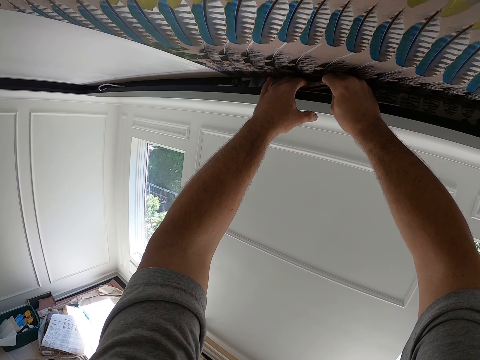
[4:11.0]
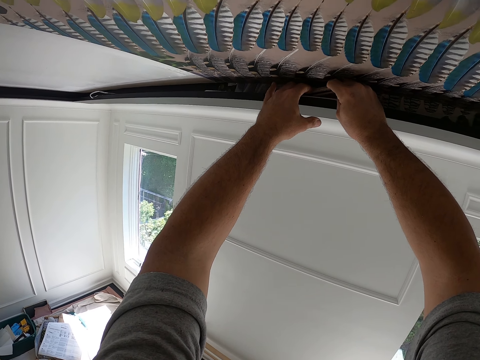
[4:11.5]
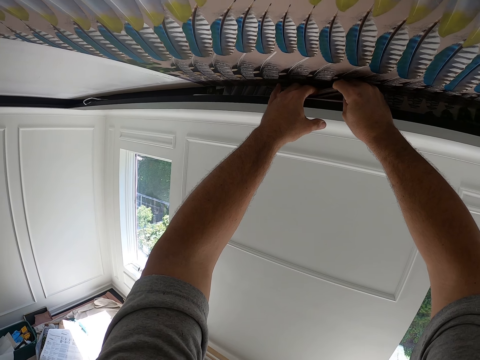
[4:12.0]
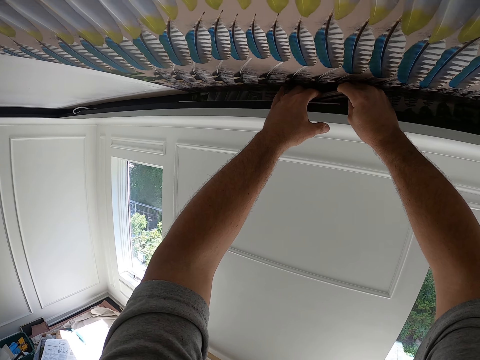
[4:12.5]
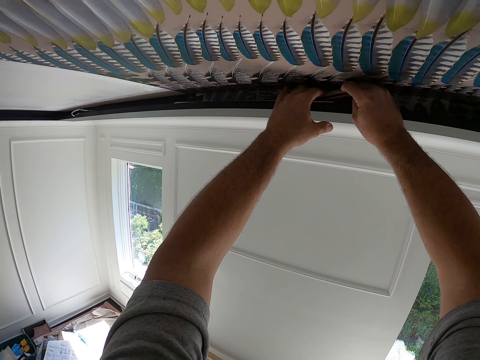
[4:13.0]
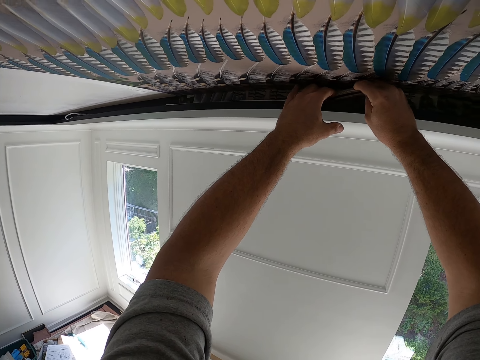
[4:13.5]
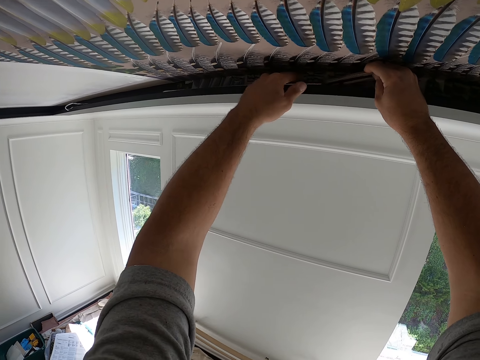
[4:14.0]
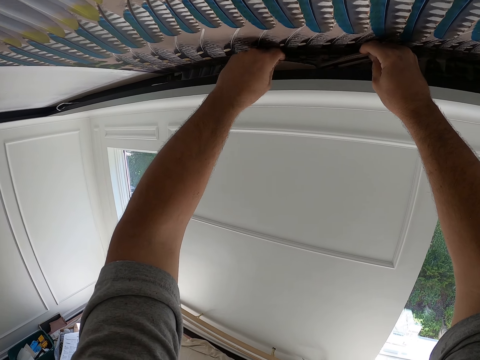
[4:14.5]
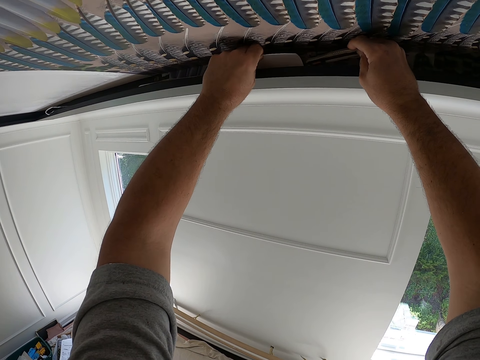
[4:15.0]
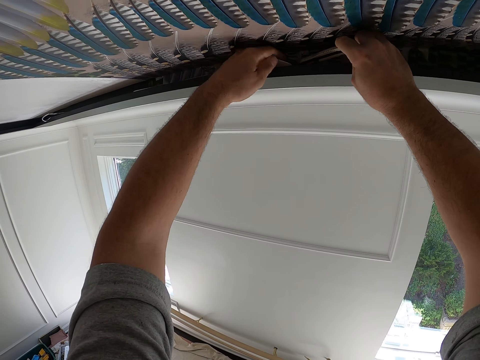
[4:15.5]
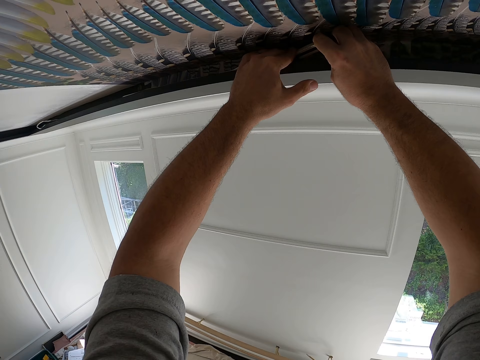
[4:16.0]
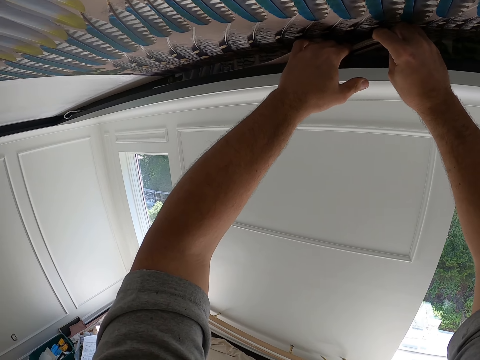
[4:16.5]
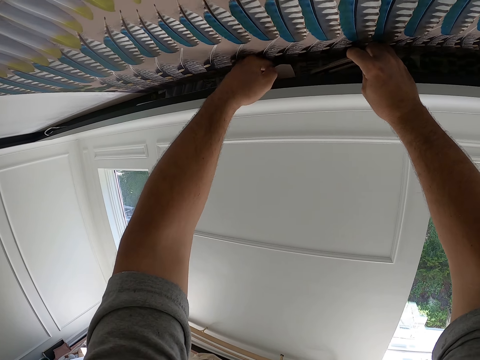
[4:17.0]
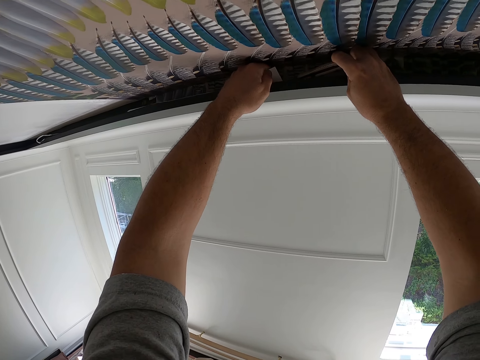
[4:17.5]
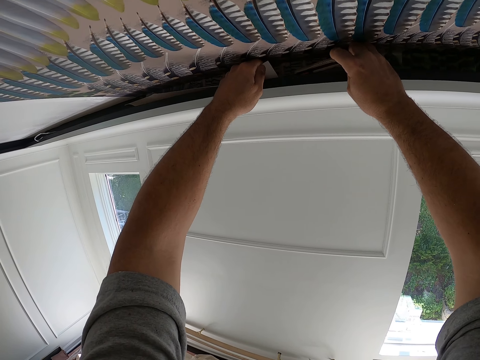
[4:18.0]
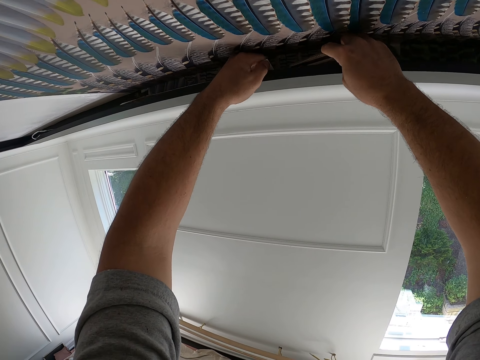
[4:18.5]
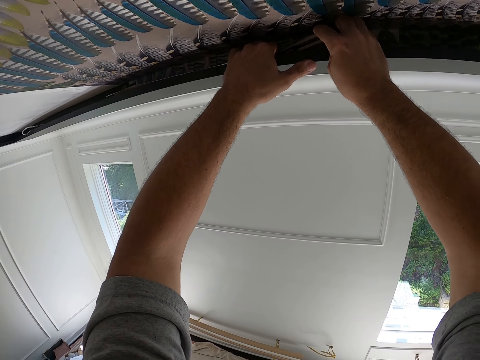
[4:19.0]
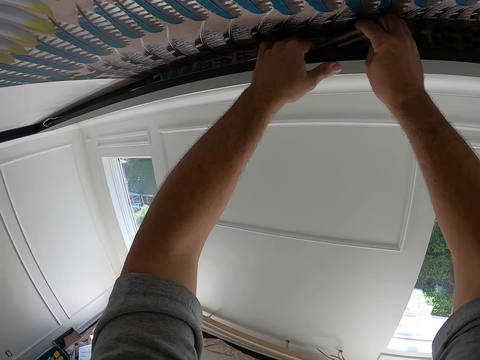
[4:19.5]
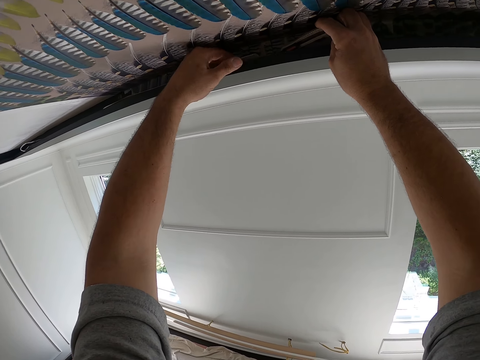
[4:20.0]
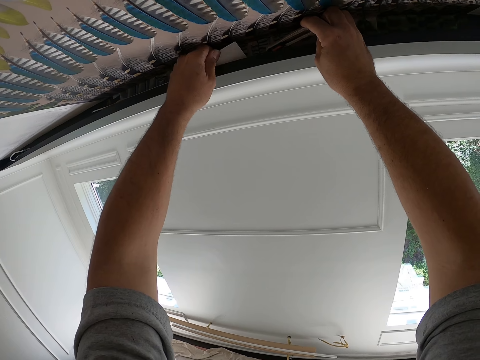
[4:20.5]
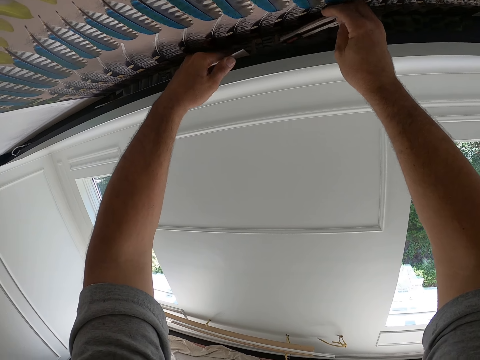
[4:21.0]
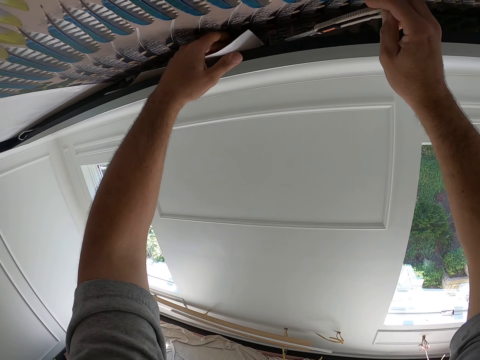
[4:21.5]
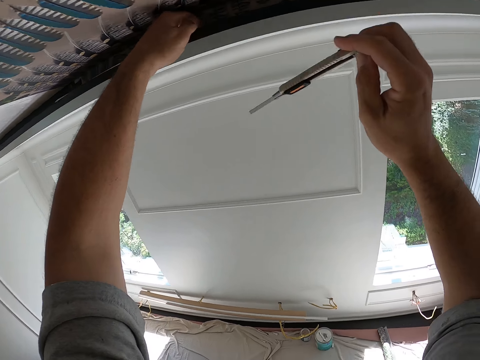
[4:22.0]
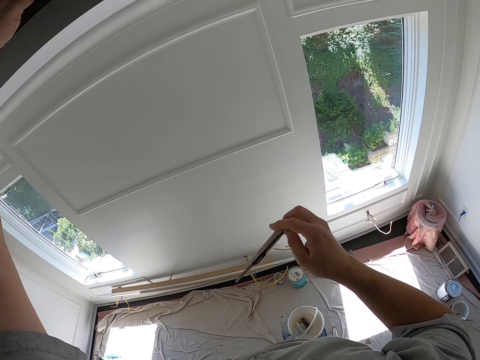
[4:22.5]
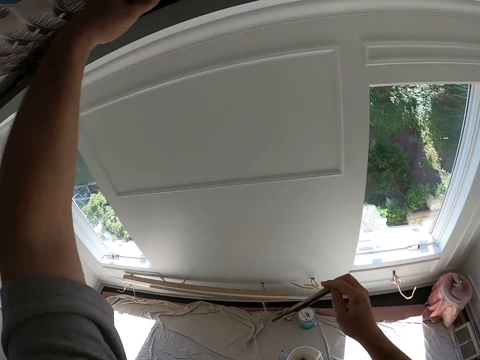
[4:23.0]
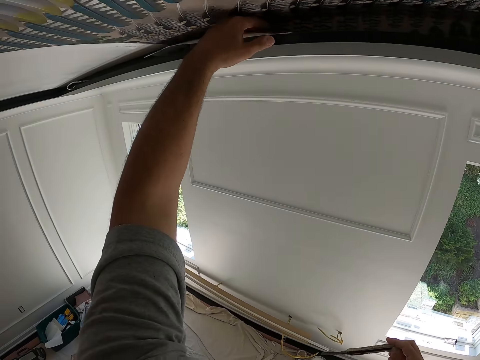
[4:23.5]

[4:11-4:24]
The camera wearer touches a scrap from the wallpaper with his left hand. He holds a piece of drawing chart. He continues cutting the edges of the wallpaper with the cutter. He tries pulling the wallpaper scrap with his left hand. He continues cutting the wallpaper with the cutter. He removes the wallpaper scrap from the ceiling. He removes the cutter from the ceiling.

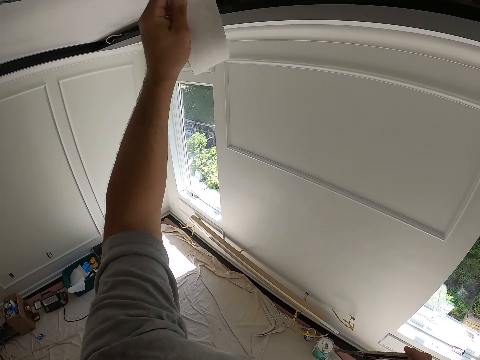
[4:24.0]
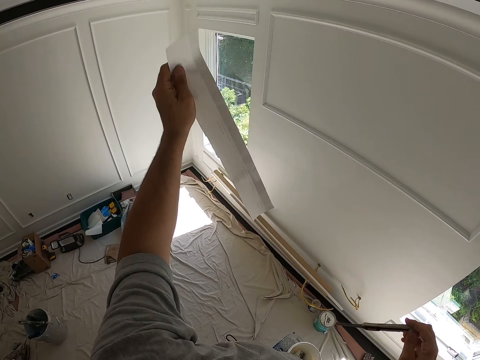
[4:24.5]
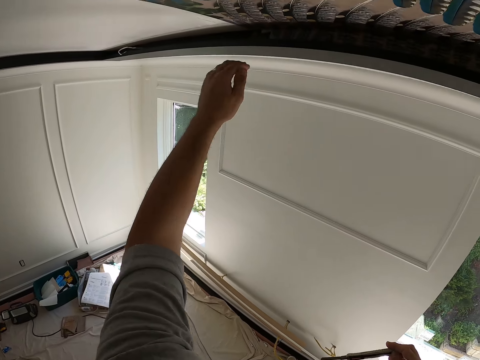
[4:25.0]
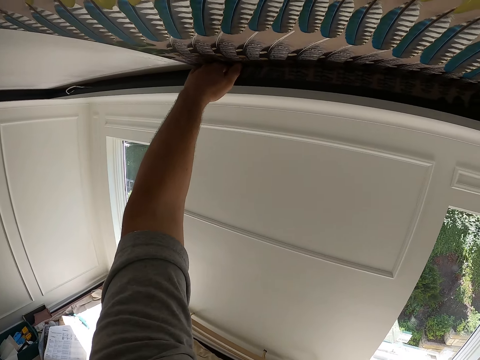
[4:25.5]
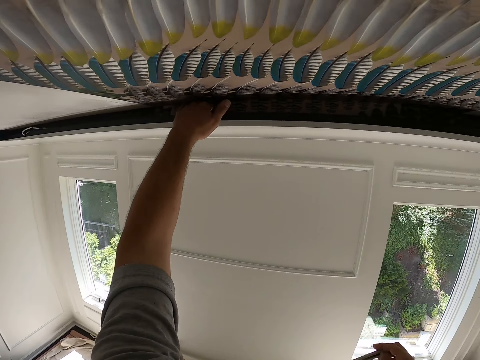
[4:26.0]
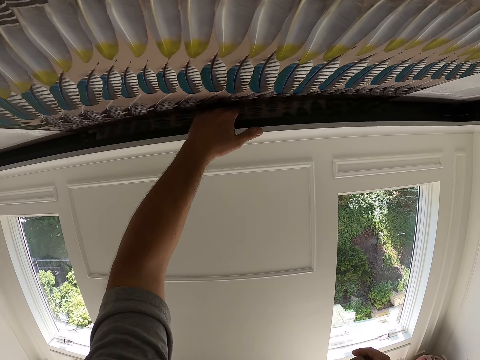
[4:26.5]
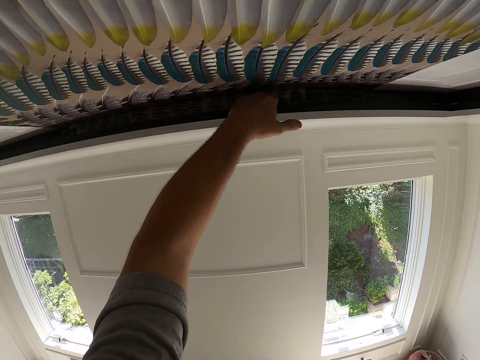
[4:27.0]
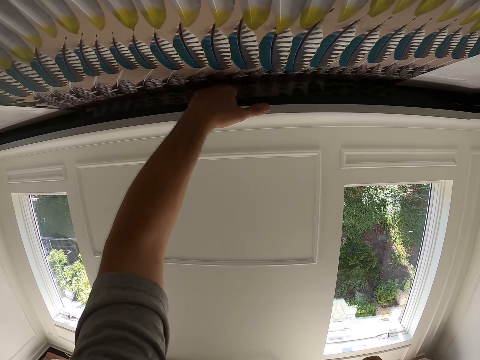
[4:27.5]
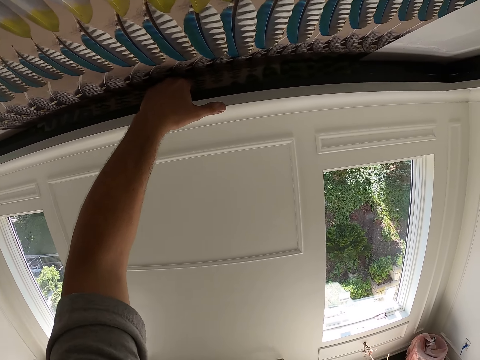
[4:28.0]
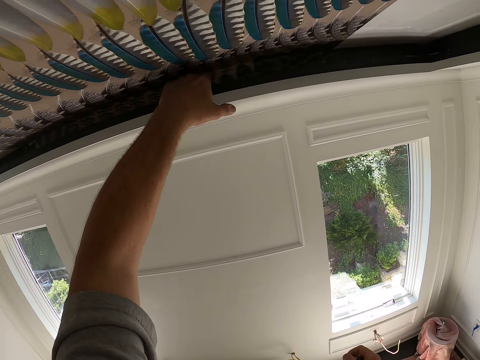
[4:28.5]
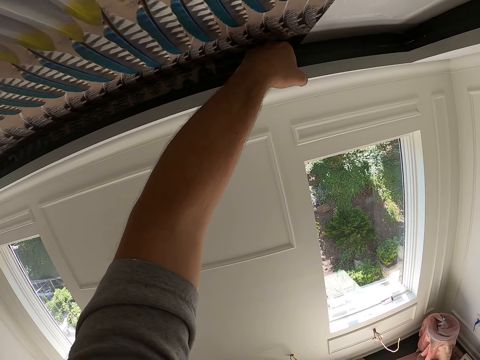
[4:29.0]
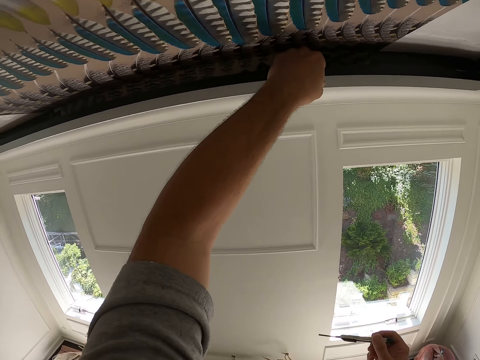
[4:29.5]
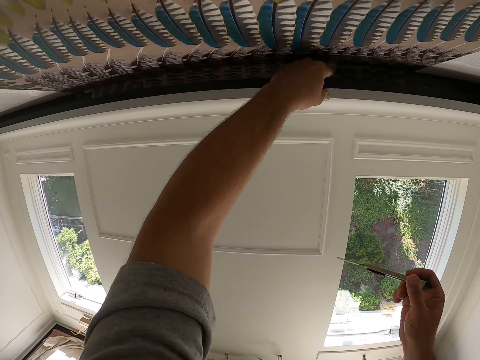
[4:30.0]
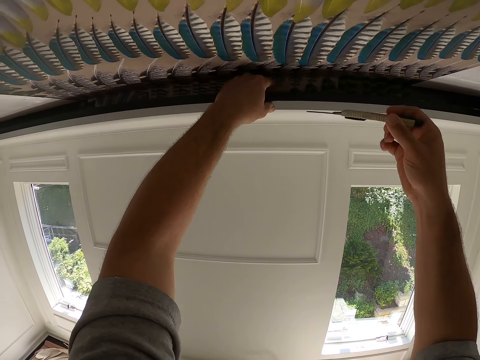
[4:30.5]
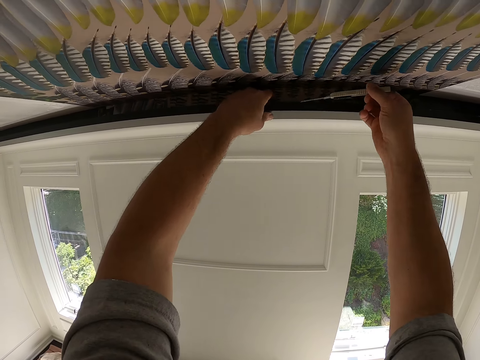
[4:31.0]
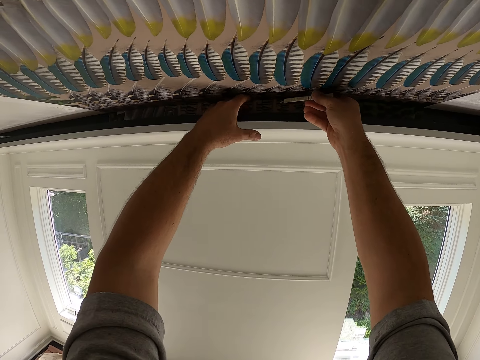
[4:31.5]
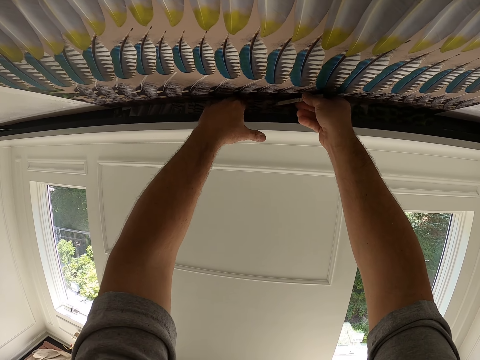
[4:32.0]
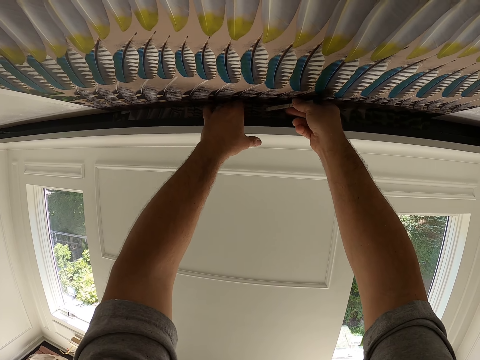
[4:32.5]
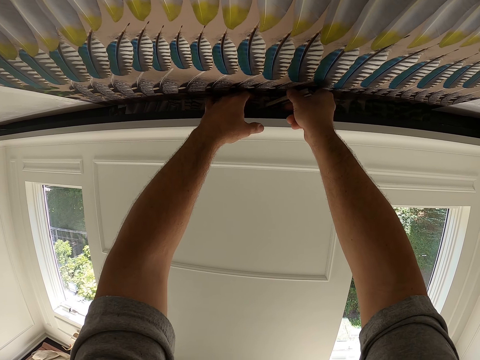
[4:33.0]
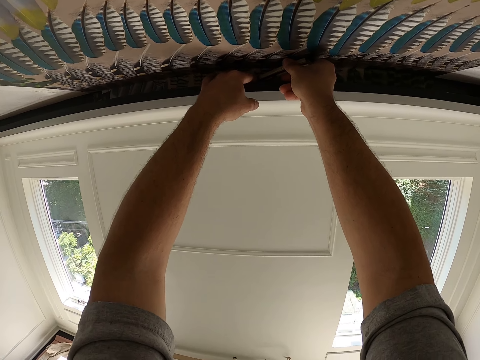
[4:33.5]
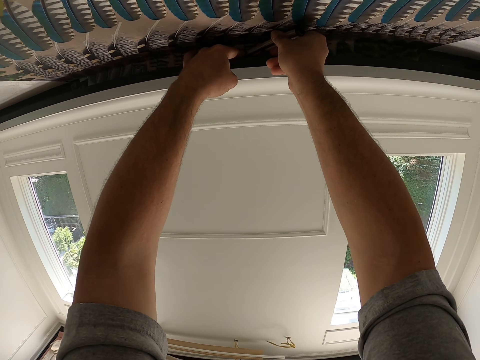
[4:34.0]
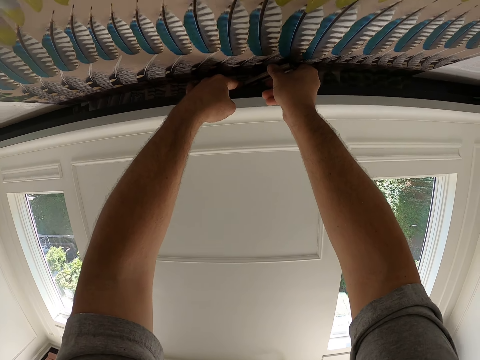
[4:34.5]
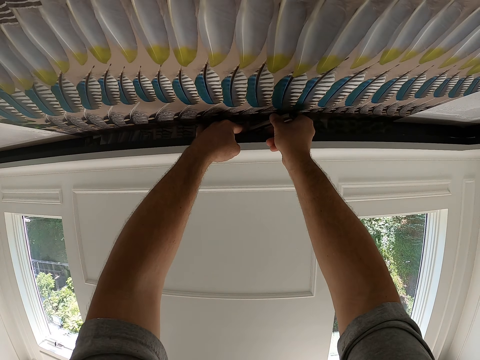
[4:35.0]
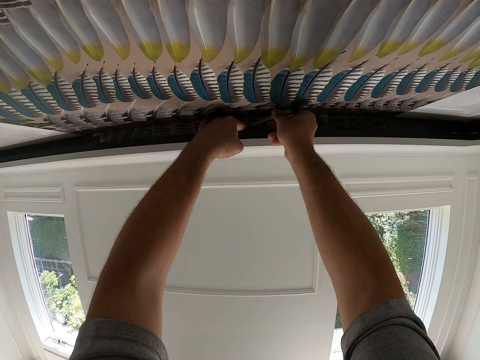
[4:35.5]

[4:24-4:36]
The camera wearer pulls out a piece of a drawing chart from the edges. He drops the piece of drawing chart on the floor. He moves his left hand around inside the ceiling. He checks on the edges of the drawing charts. He continues cutting the wallpaper with the cutter on the edges.

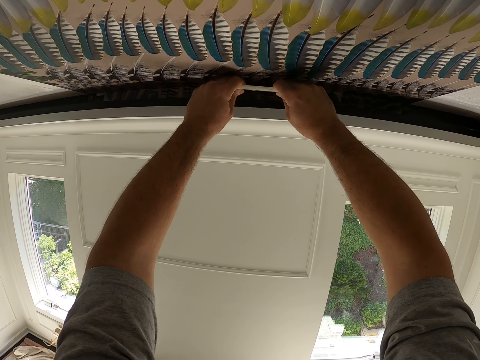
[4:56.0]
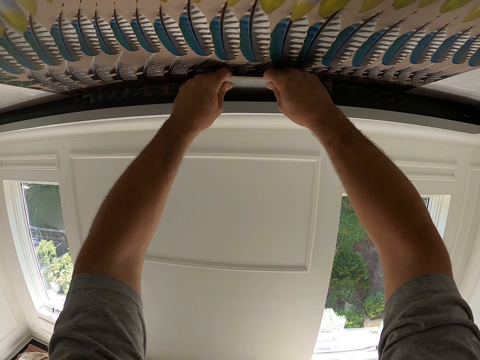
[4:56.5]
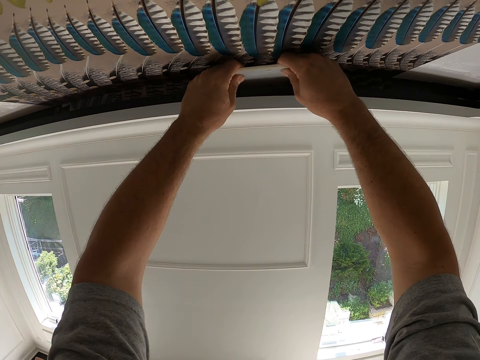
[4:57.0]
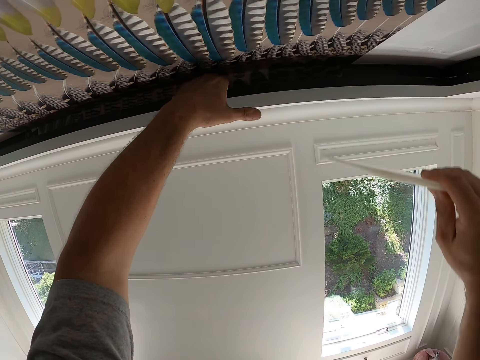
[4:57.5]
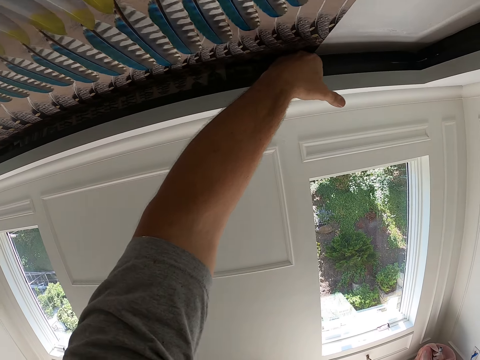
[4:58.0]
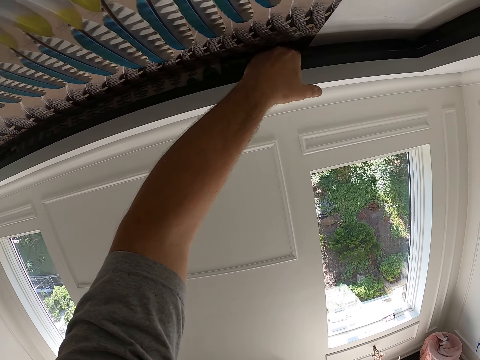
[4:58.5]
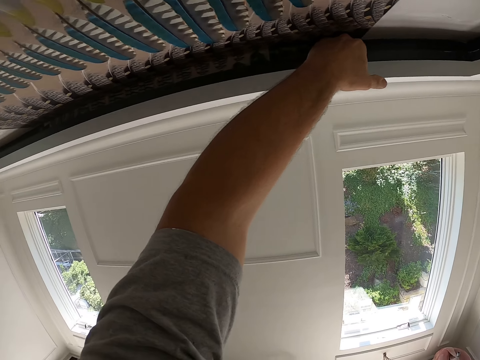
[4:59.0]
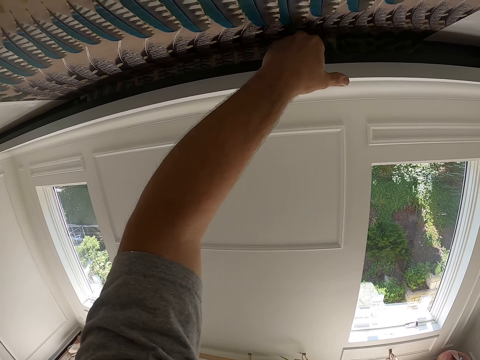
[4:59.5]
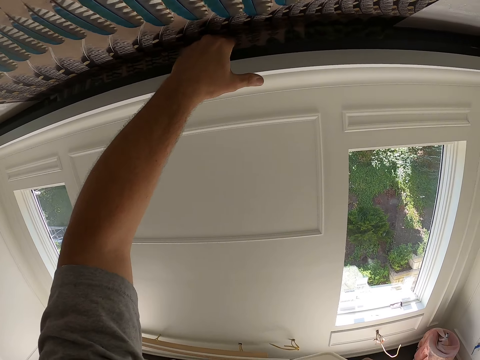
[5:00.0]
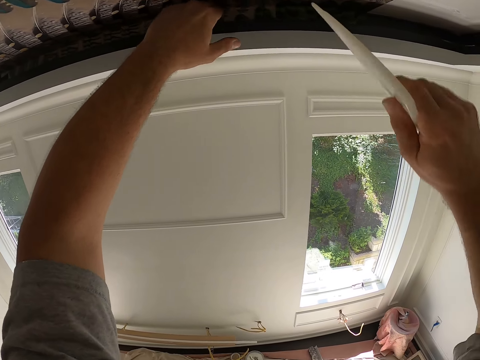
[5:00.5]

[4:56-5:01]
The camera wearer moves his left hand around the wallpaper in the ceiling. He removes the squeegee from the ceiling.
